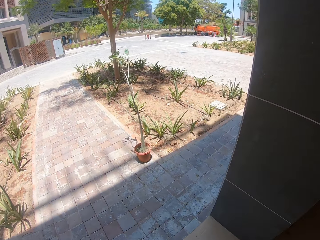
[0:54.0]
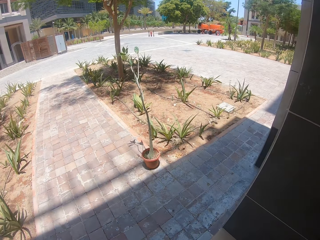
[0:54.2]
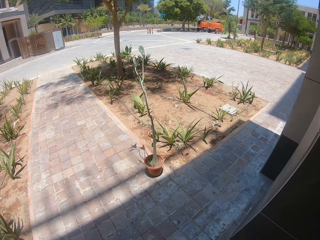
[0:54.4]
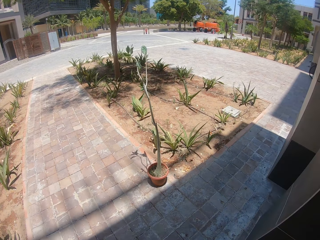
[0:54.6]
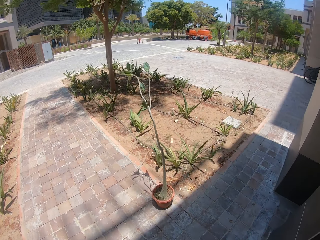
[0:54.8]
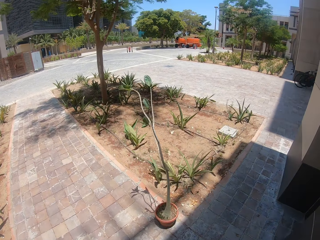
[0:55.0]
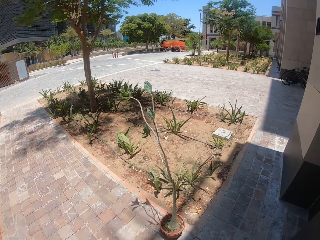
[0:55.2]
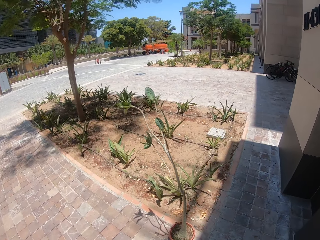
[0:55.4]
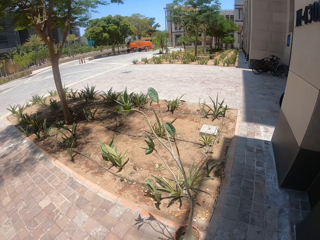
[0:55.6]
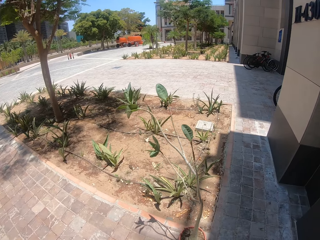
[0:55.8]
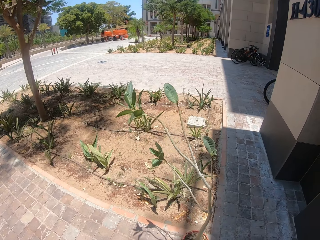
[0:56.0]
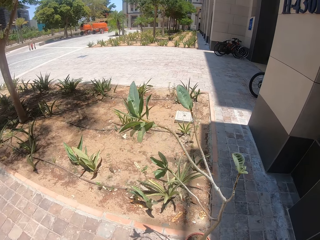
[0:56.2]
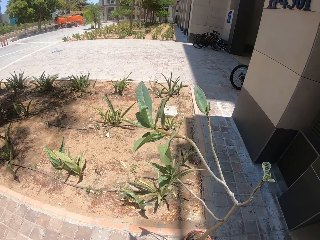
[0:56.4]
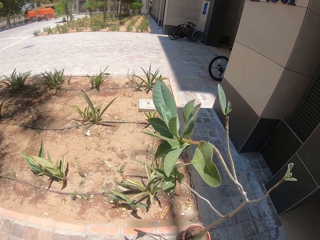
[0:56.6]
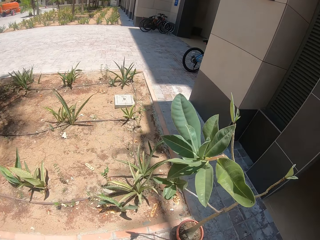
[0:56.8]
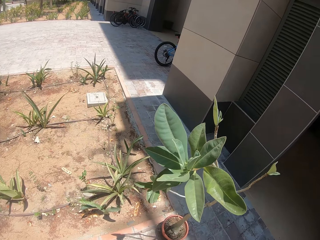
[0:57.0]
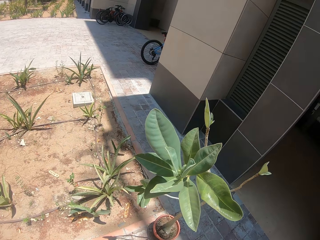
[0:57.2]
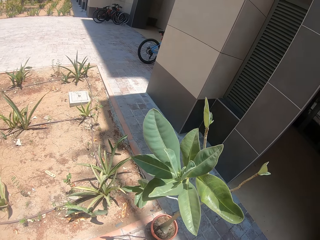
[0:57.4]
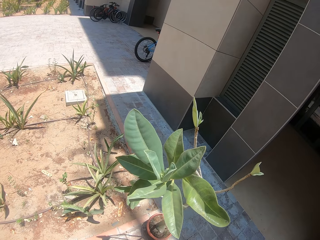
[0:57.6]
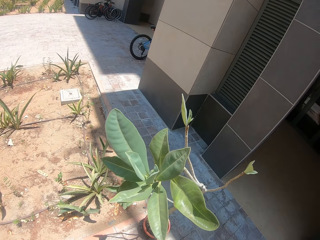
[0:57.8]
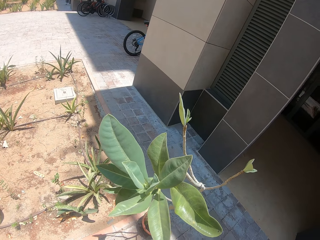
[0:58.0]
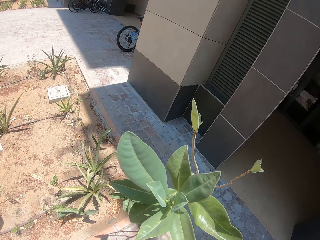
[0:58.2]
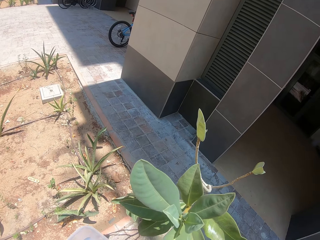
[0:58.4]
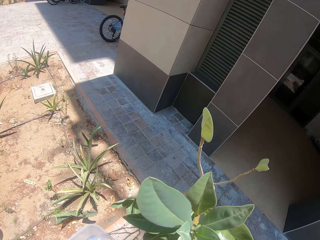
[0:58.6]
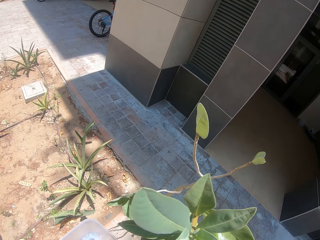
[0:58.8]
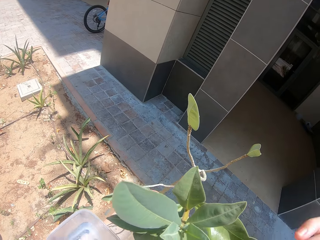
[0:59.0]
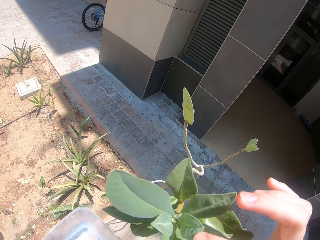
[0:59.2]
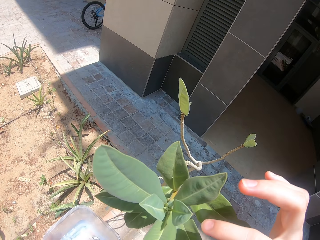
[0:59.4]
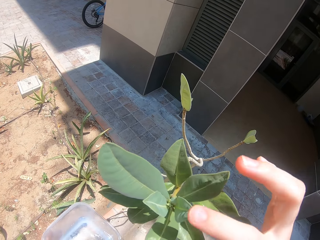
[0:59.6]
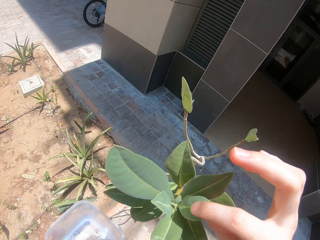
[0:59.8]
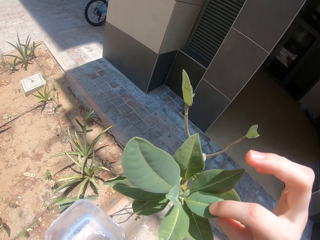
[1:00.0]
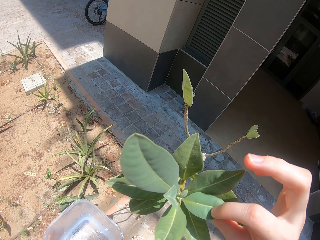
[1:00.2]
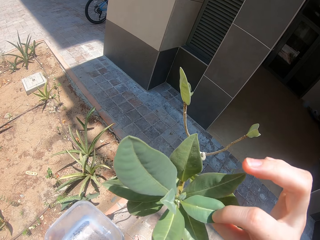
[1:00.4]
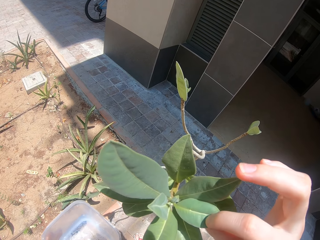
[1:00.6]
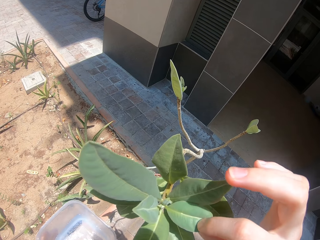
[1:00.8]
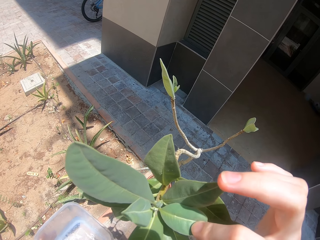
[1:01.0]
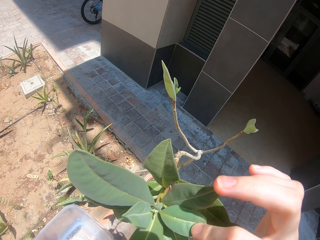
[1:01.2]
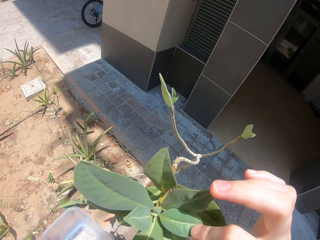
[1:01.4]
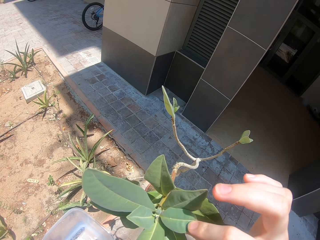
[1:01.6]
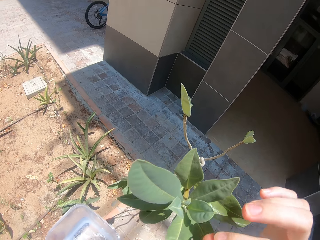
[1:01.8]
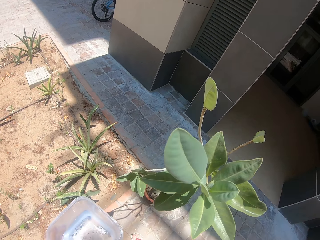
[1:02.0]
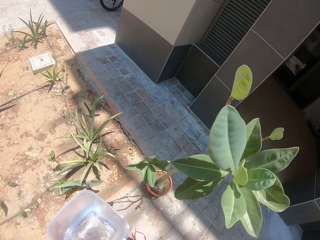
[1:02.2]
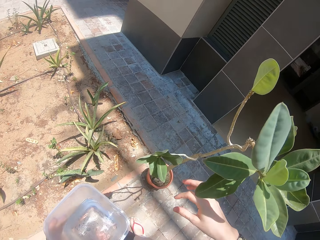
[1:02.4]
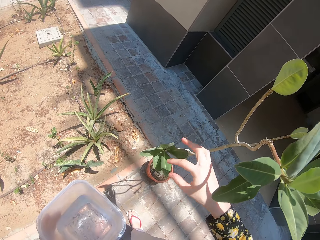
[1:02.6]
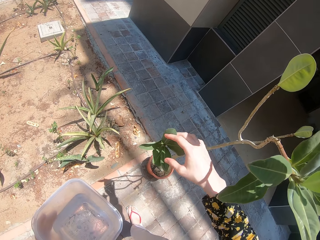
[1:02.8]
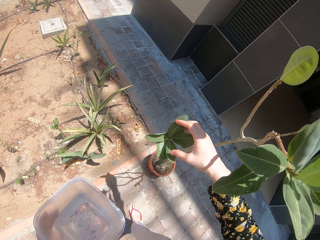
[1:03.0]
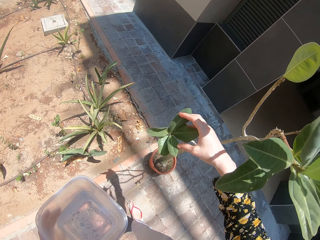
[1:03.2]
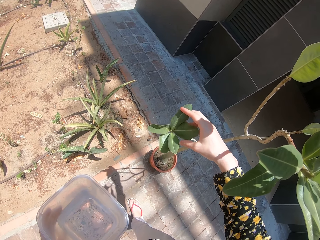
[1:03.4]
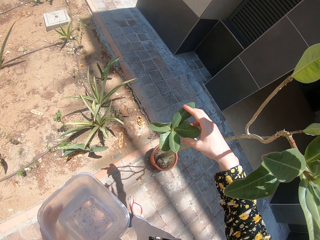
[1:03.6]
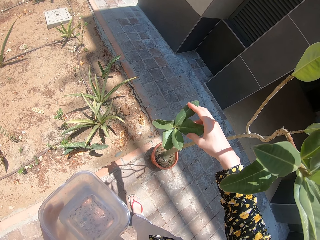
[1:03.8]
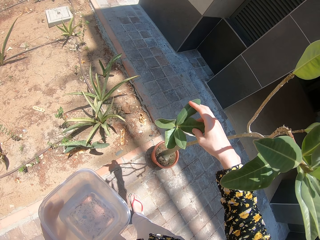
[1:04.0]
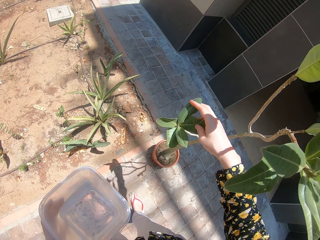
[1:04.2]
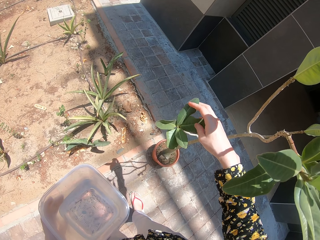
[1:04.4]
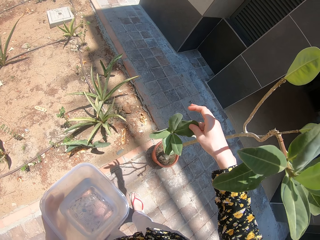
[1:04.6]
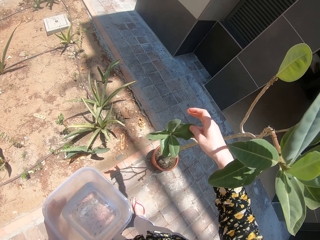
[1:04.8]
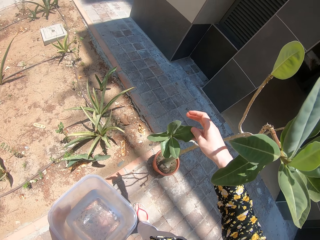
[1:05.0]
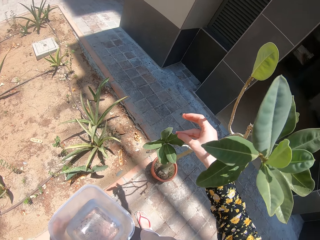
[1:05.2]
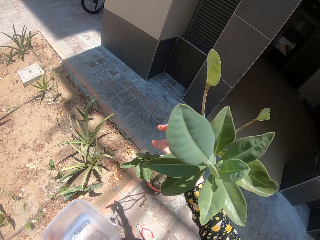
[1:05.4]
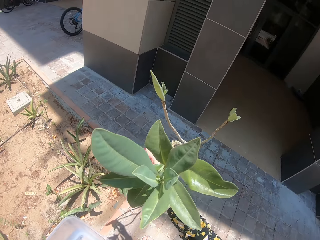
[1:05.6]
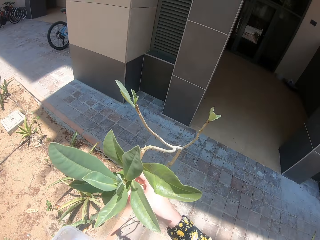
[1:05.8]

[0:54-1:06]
The camera wearer walks towards the flowerbed. They walk out. They stand beside the plant. They touch the leaf. They look at the flower leaves. They touch the leaf again.

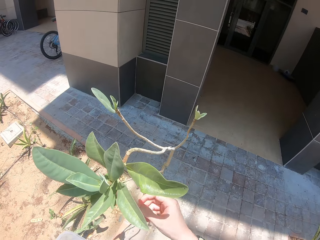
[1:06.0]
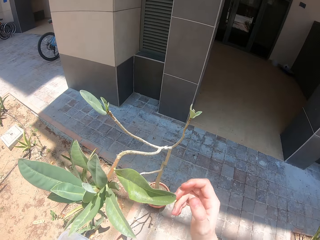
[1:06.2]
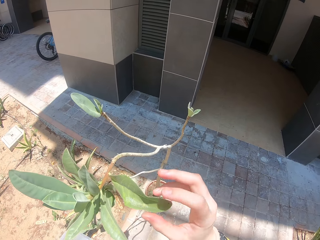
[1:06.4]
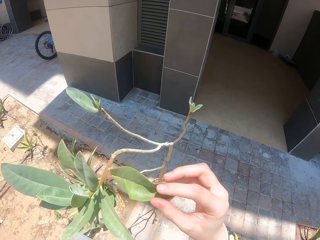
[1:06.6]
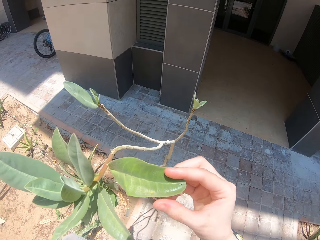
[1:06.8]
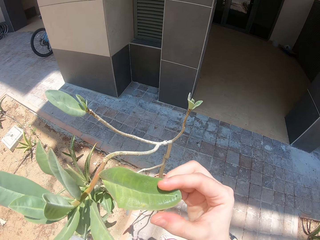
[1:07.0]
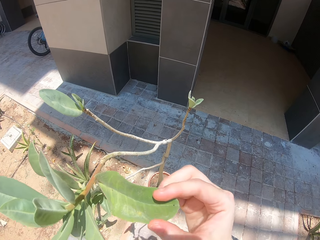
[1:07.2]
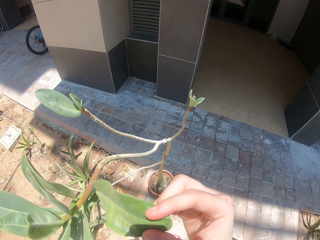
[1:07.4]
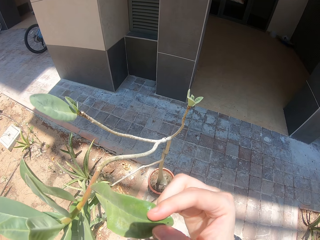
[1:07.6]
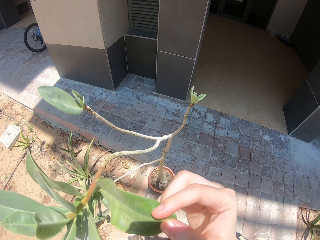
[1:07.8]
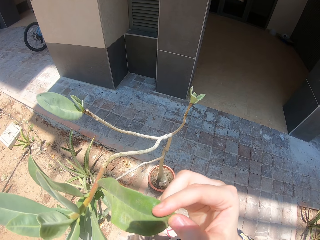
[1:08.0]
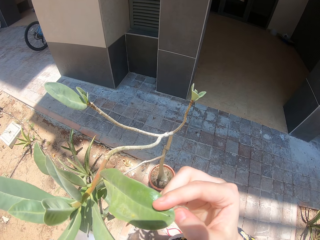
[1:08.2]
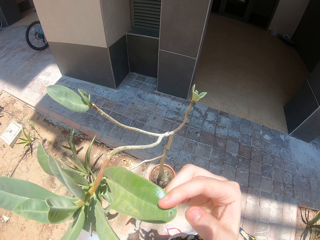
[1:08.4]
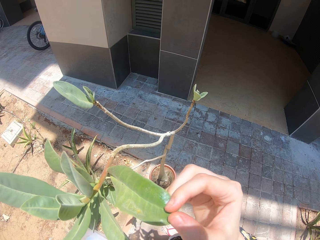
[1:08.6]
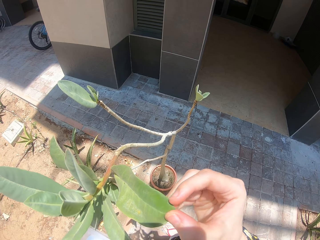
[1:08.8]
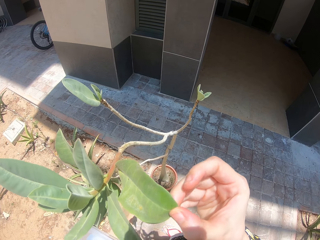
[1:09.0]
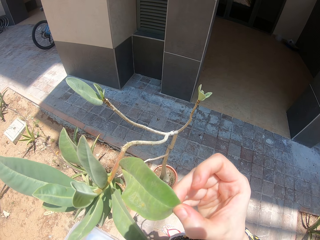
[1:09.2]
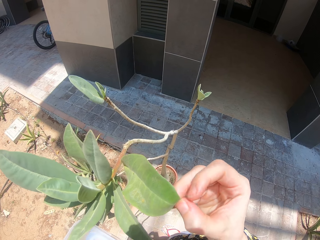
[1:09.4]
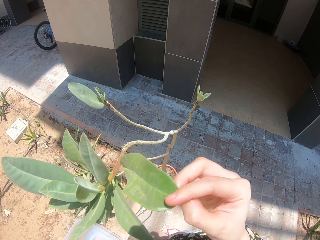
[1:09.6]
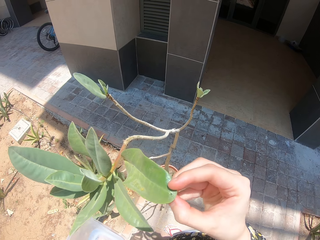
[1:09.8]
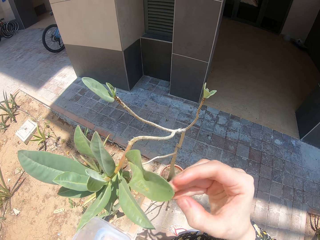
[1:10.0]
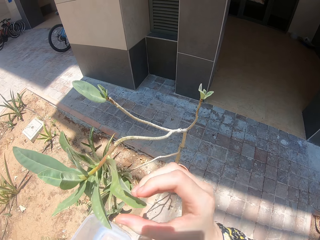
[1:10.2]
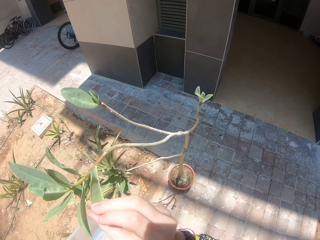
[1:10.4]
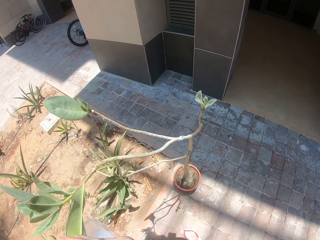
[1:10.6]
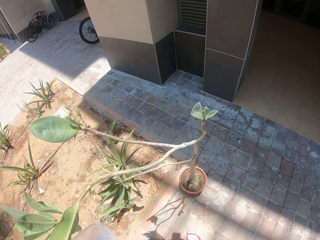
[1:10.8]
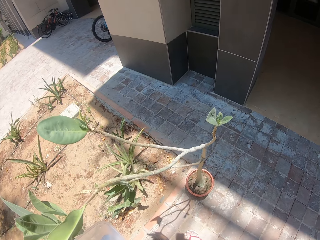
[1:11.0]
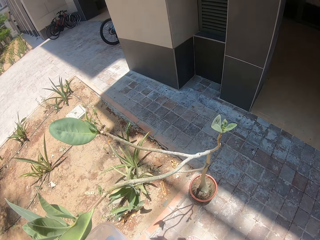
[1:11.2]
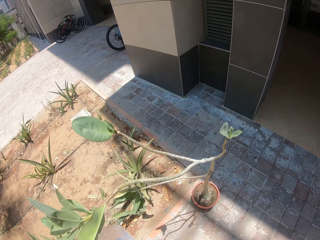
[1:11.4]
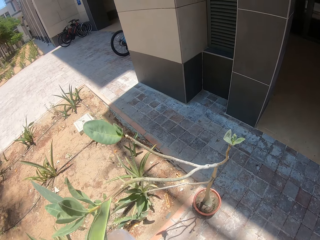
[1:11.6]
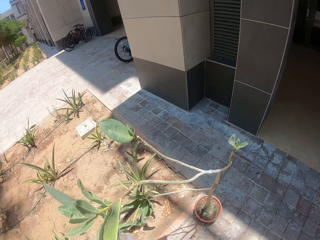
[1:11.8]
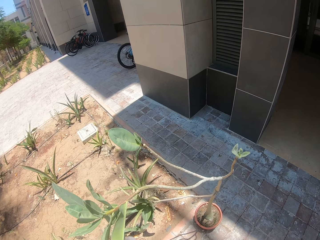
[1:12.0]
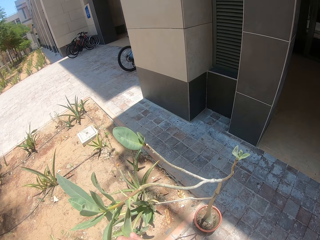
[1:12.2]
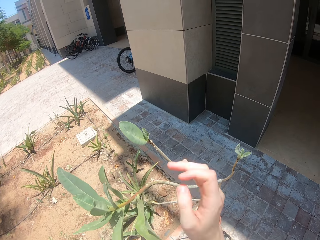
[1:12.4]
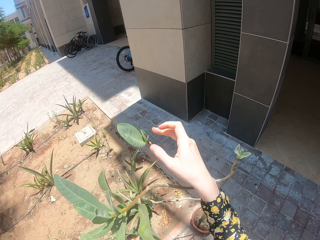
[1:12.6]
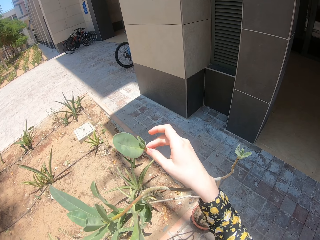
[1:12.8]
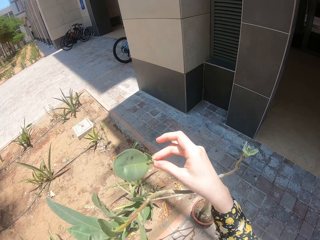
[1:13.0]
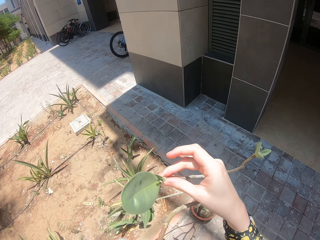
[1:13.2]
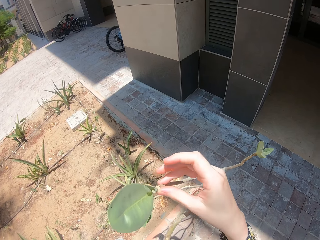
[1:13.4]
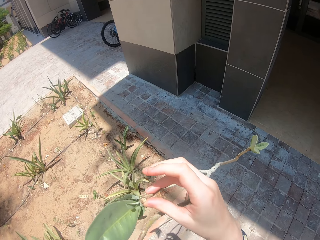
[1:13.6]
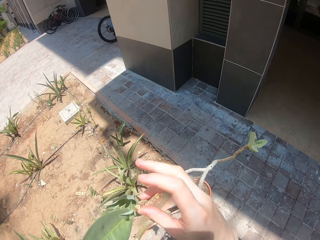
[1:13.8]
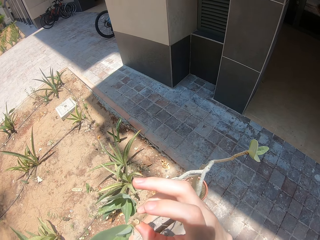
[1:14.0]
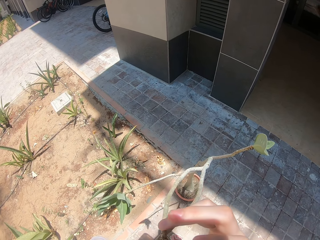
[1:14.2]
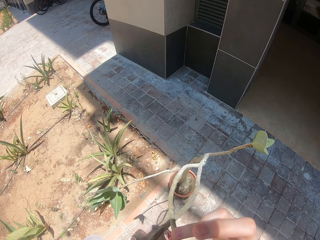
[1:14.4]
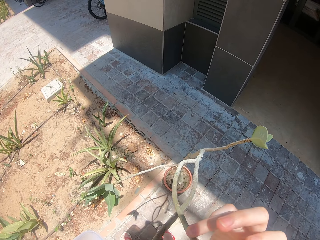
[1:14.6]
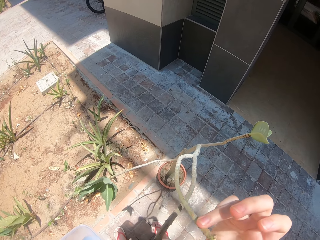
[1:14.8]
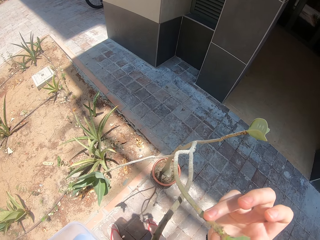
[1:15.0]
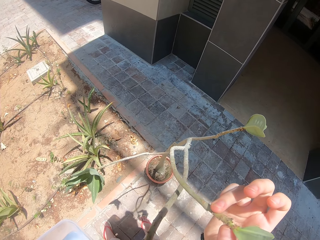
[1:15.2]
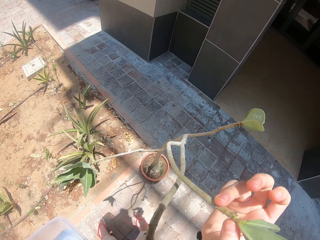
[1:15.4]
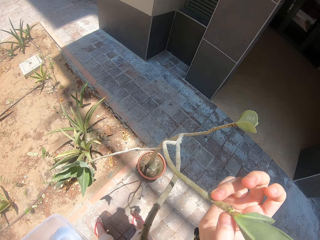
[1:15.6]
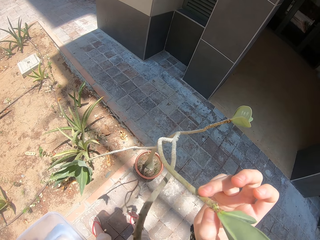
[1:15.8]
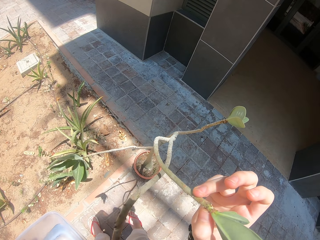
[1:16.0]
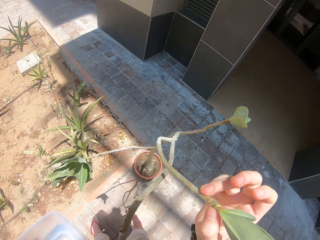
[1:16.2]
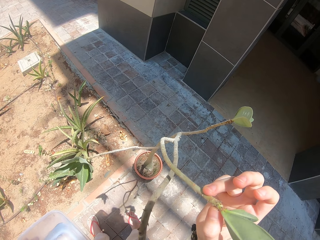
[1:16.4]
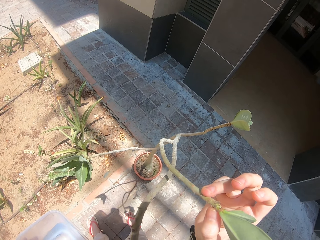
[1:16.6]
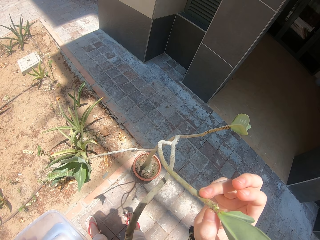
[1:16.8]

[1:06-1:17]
The camera wearer touches the leaf. They look at the plant. They hold the branch.
